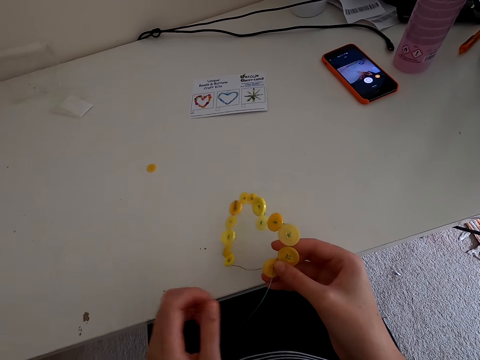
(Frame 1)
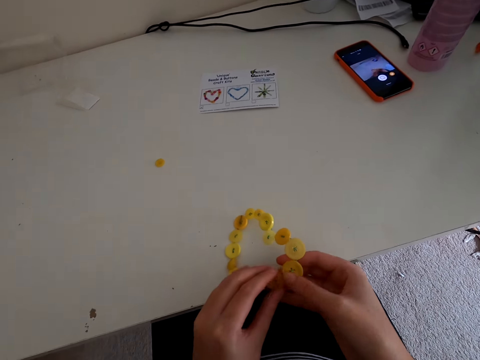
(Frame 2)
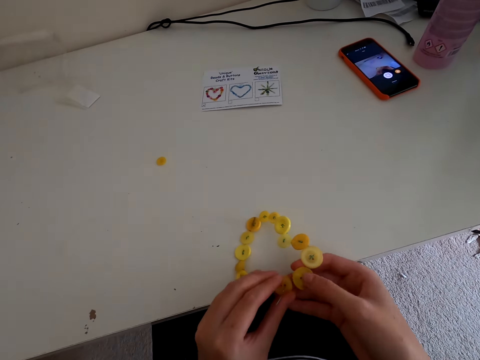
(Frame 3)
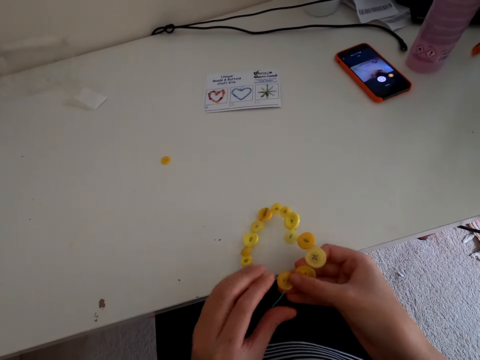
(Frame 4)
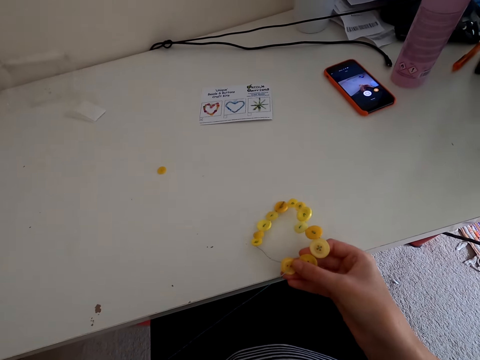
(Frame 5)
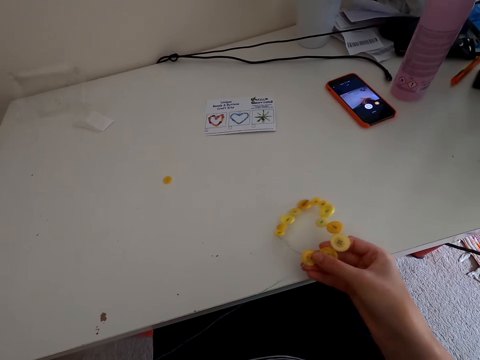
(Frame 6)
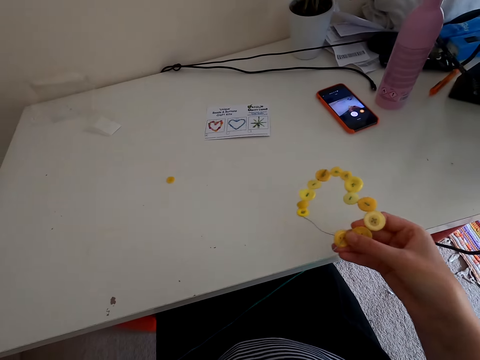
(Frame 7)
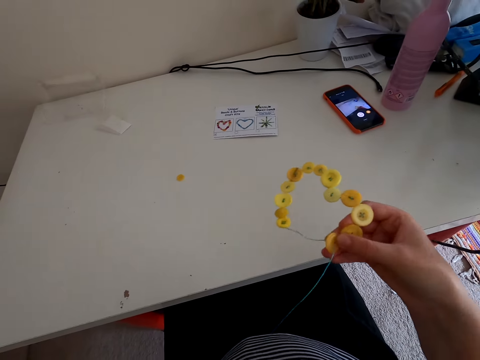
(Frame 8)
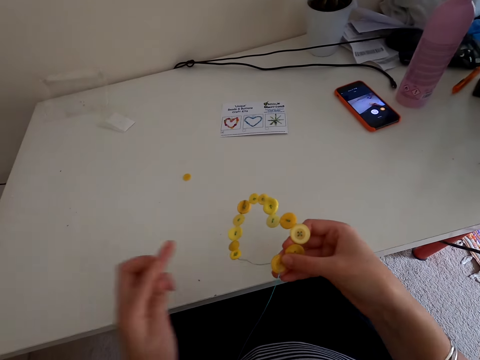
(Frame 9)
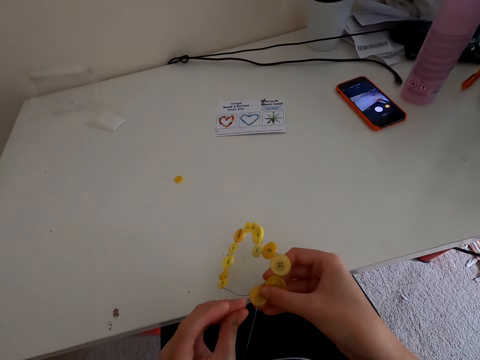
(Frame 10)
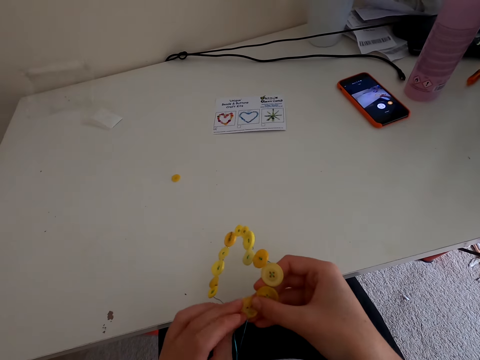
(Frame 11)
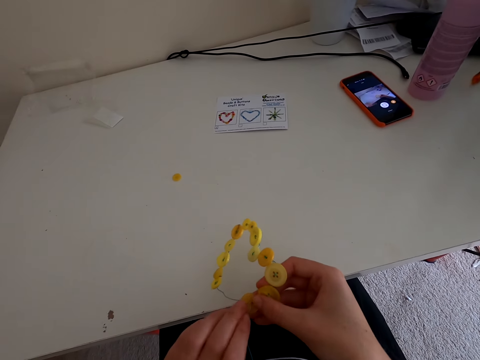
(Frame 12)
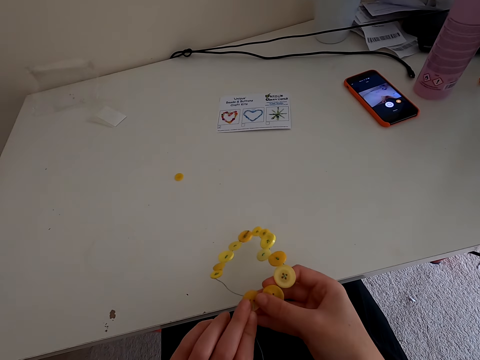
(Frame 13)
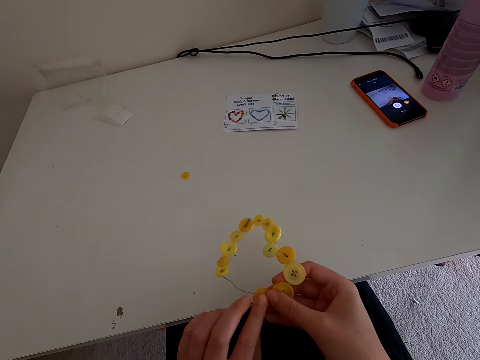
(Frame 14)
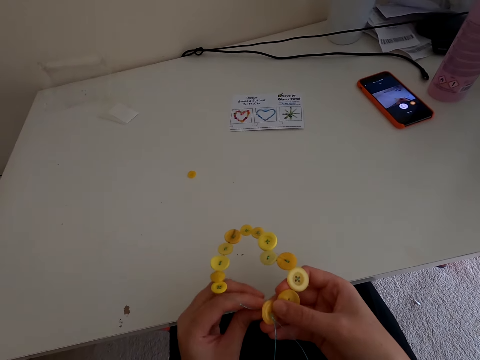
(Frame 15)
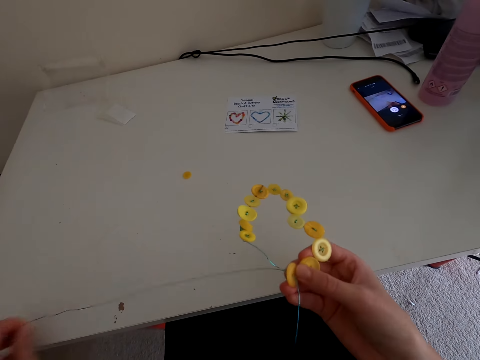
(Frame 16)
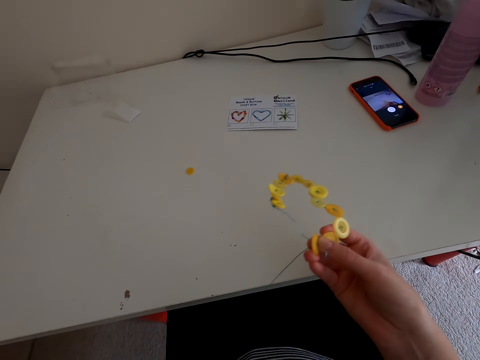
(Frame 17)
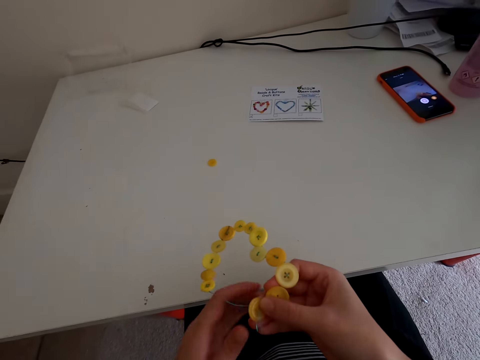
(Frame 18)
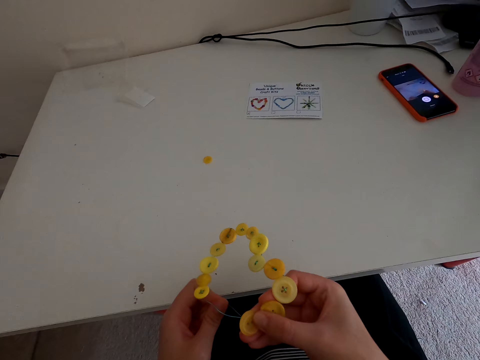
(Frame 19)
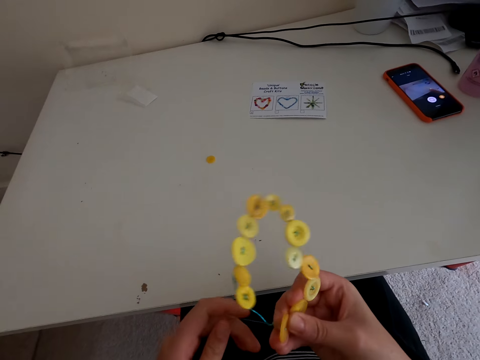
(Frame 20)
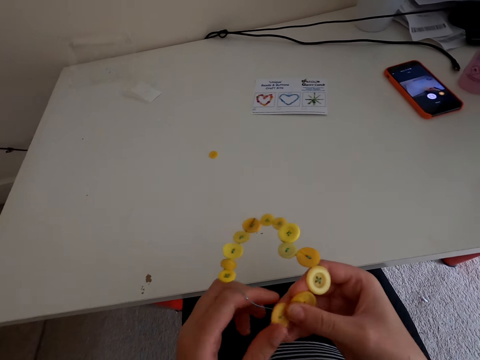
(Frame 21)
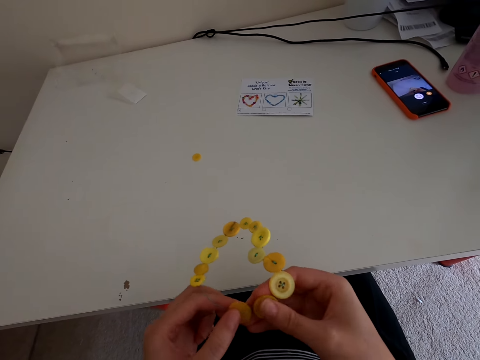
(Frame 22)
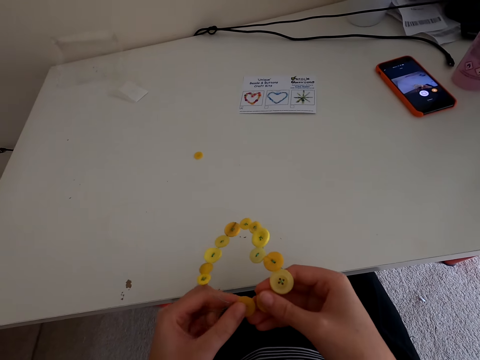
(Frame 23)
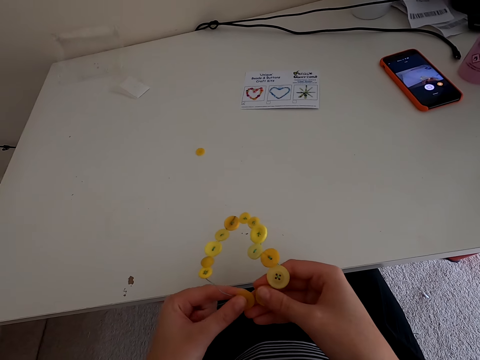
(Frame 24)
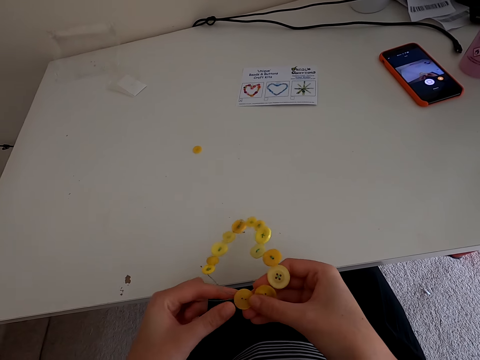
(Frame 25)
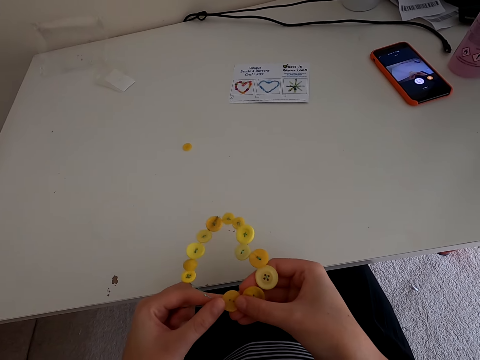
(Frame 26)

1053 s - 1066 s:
The camera wearer stretches the thread. They put the thread in the button.

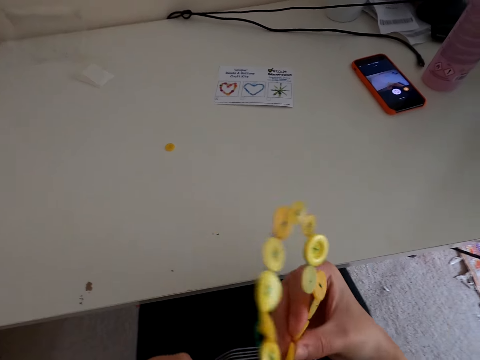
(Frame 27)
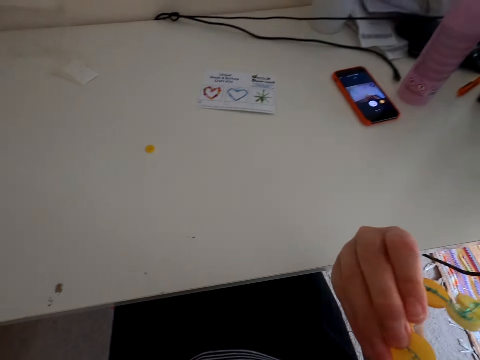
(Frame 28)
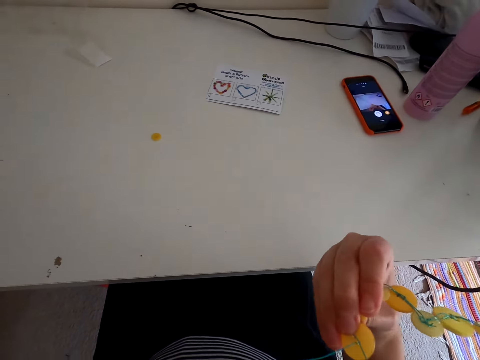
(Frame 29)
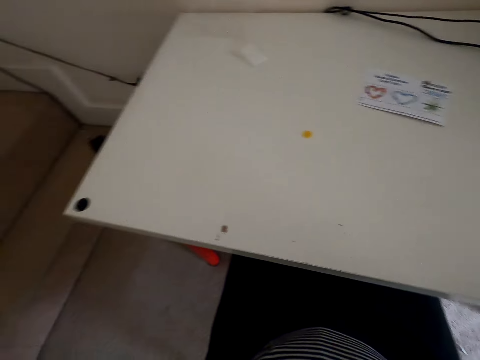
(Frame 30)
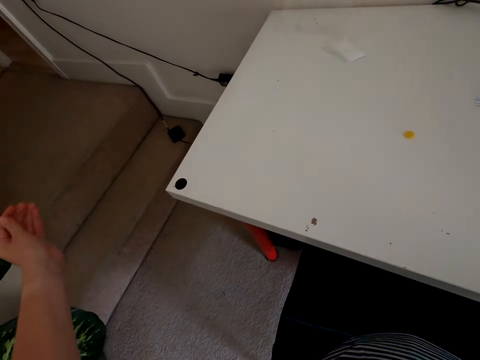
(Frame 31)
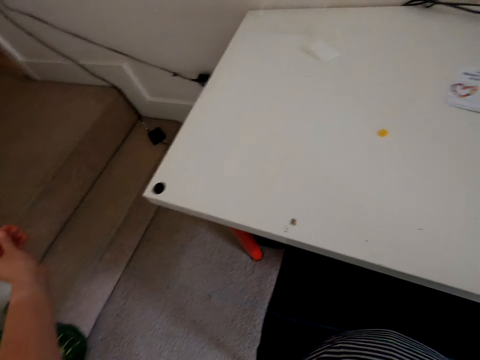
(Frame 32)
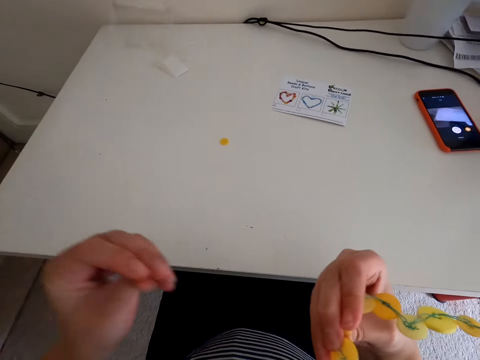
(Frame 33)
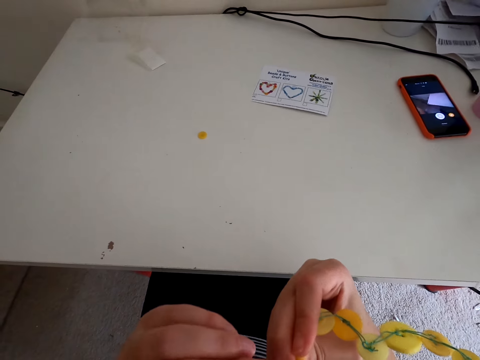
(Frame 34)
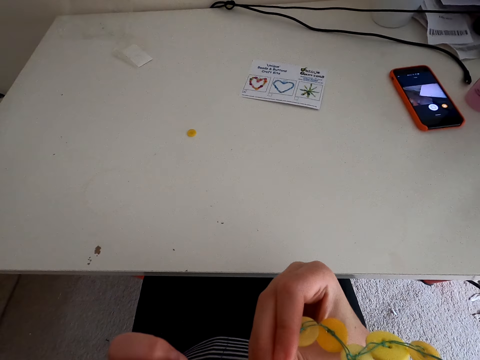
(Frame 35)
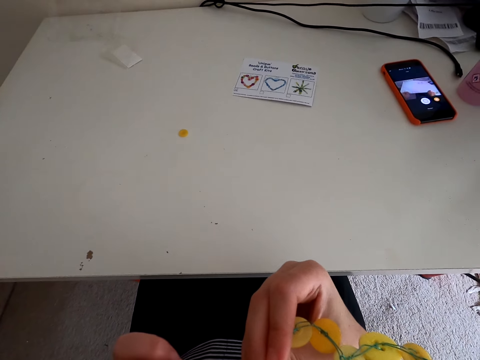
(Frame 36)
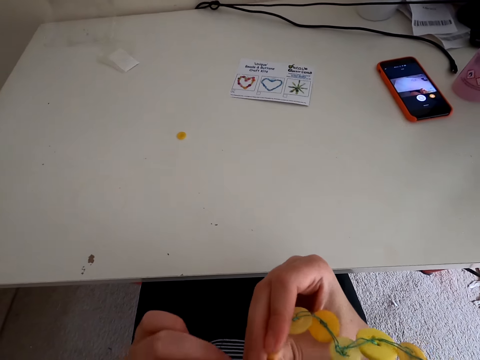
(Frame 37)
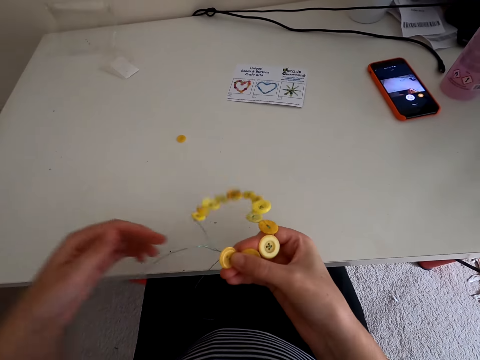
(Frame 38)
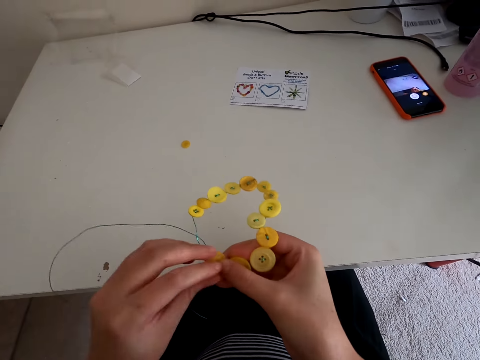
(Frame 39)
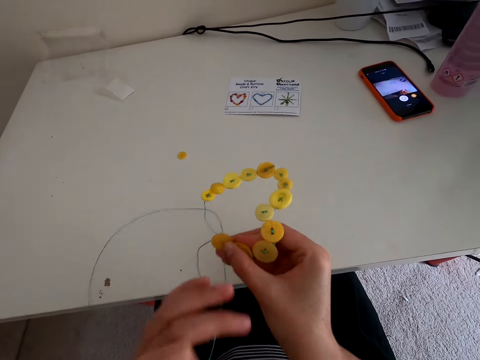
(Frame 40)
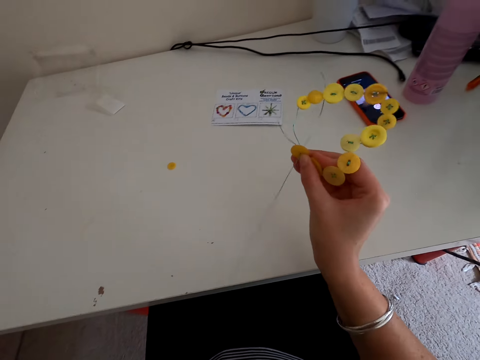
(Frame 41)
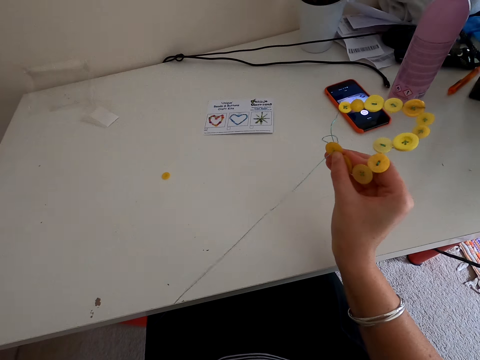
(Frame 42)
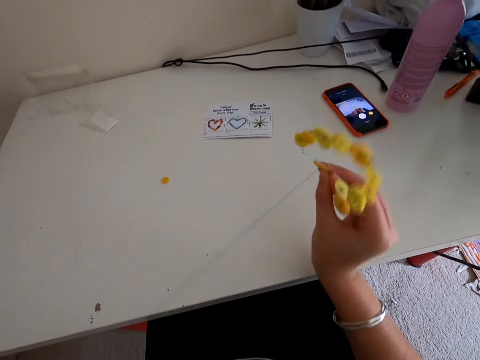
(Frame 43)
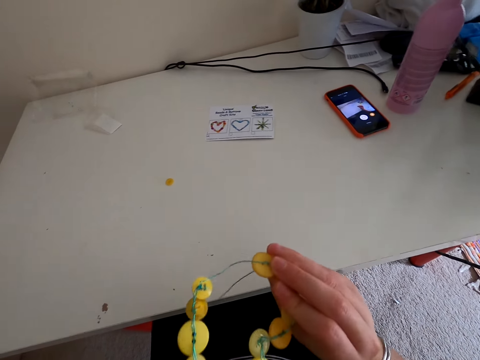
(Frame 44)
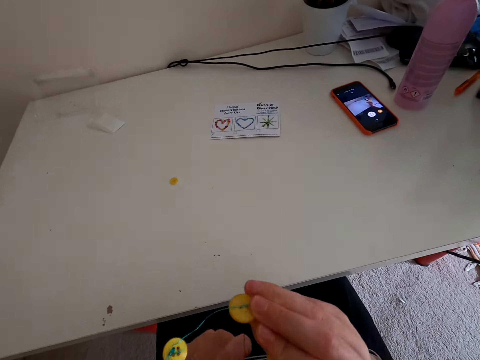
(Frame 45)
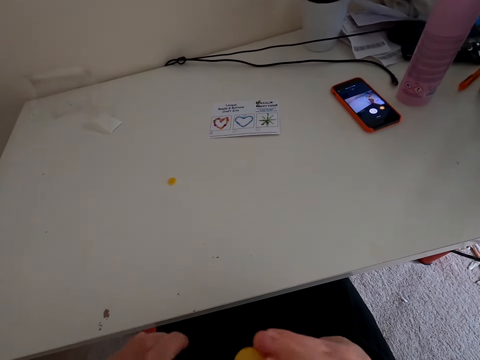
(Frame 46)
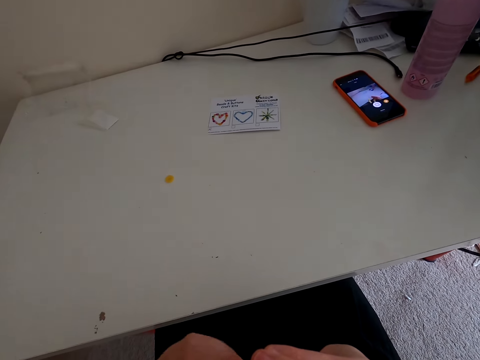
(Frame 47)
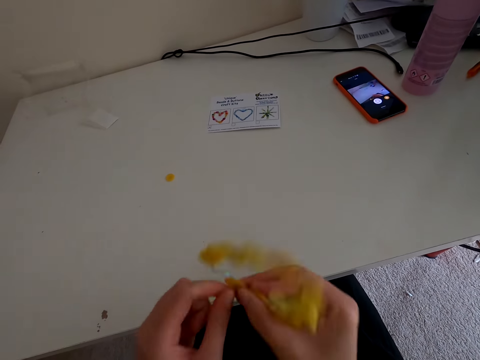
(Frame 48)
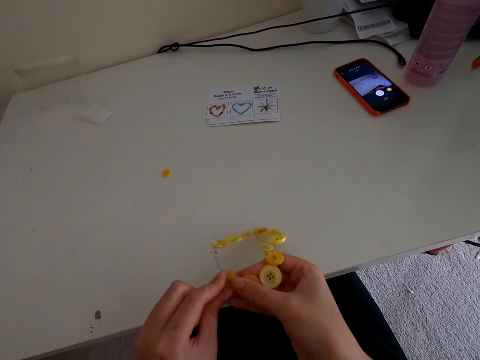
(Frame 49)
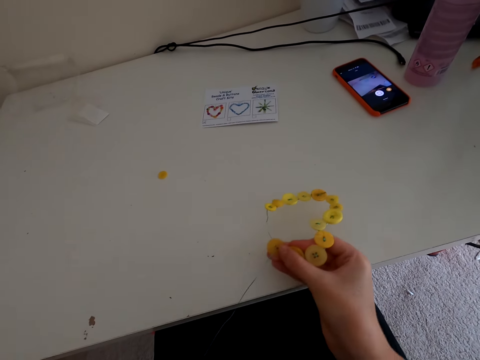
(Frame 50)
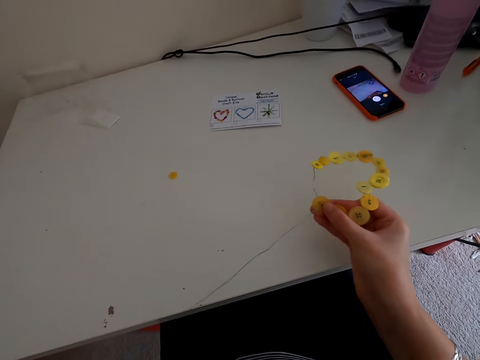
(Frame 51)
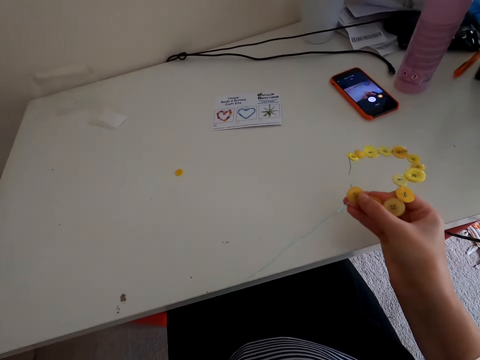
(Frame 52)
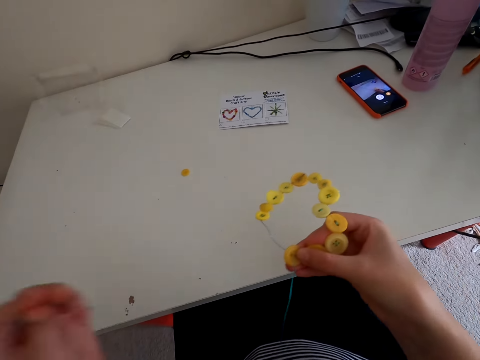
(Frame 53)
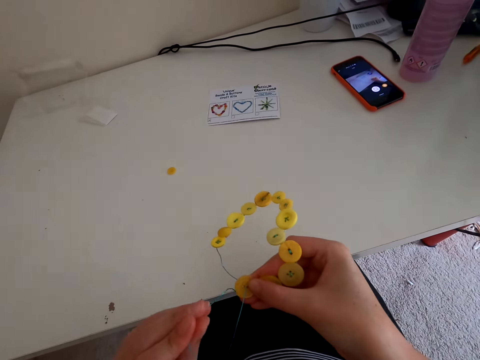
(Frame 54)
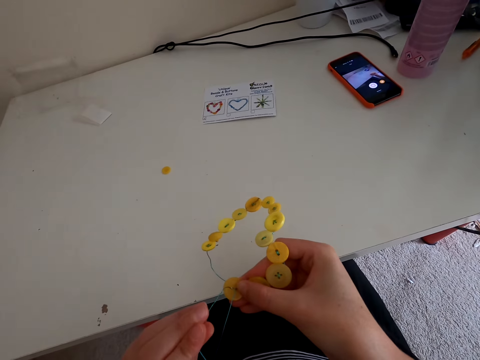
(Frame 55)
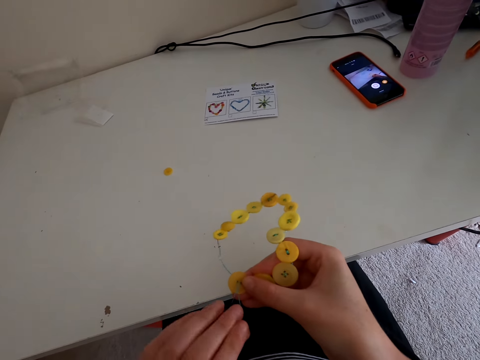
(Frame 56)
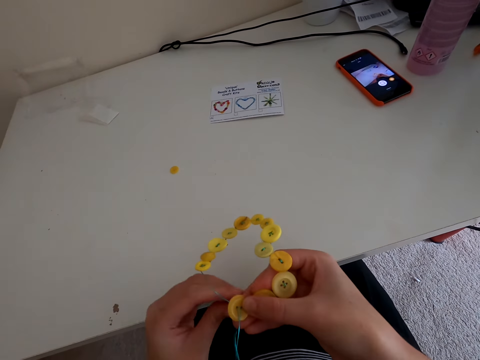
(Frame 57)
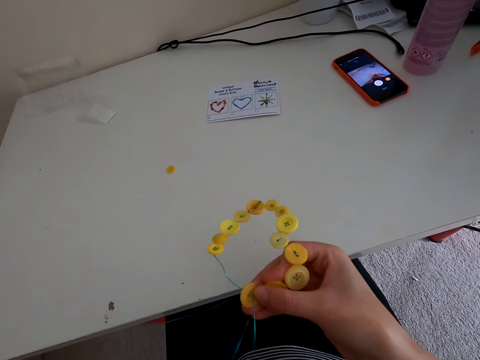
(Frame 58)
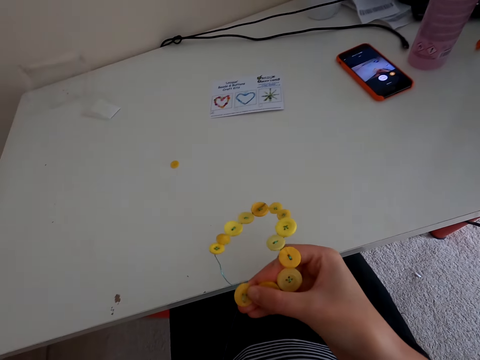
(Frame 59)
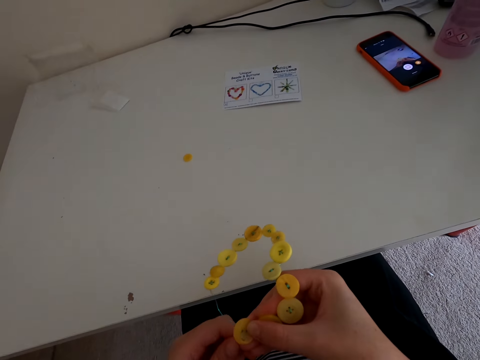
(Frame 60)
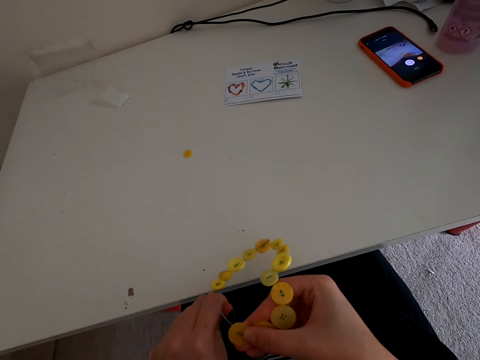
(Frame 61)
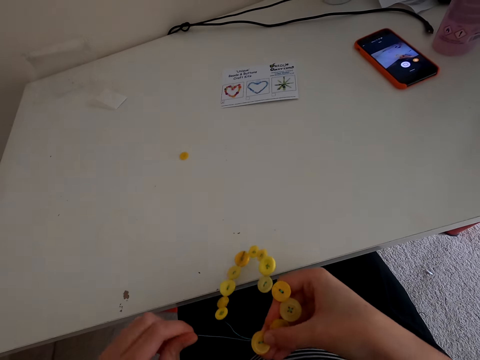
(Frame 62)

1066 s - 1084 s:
The camera wearer stretches the thread. They put the thread in the button. They stretch the thread. They put the thread in the button.
